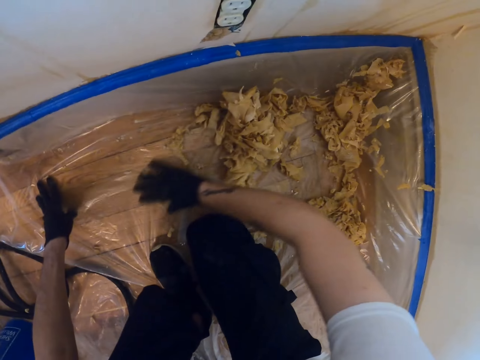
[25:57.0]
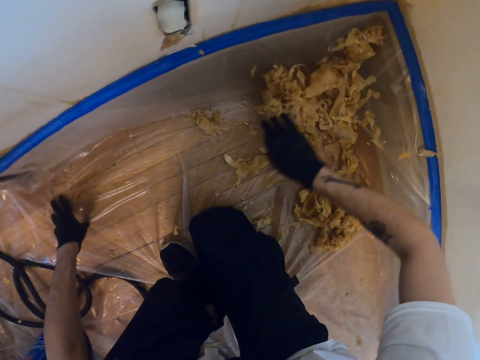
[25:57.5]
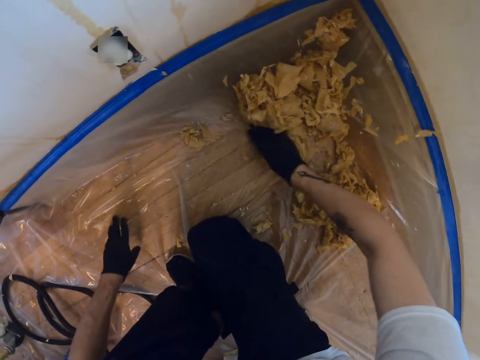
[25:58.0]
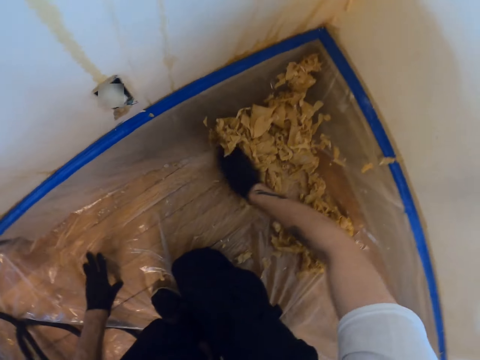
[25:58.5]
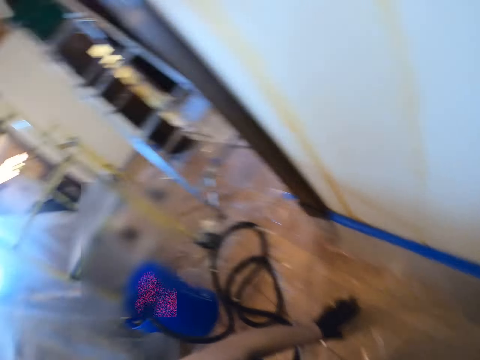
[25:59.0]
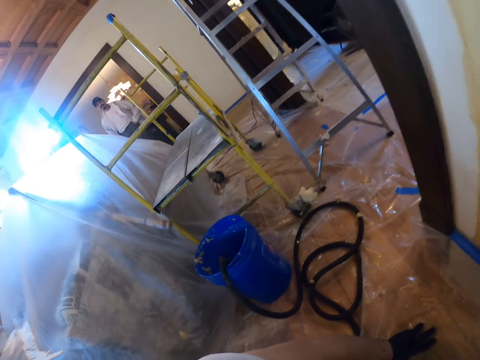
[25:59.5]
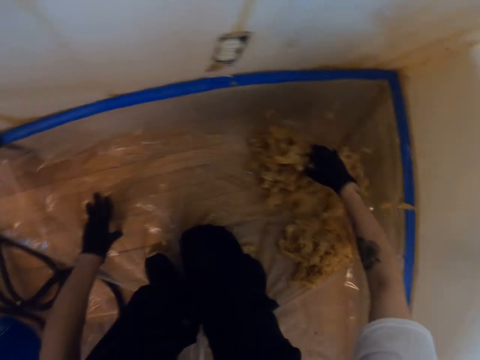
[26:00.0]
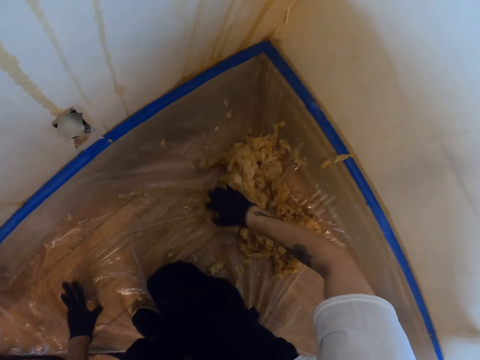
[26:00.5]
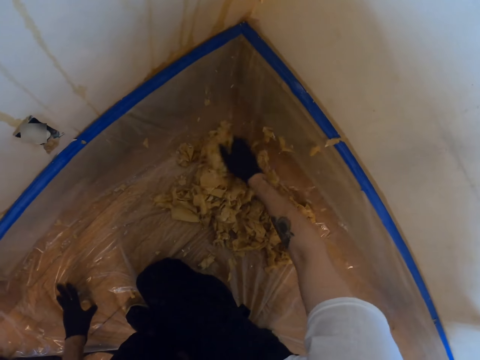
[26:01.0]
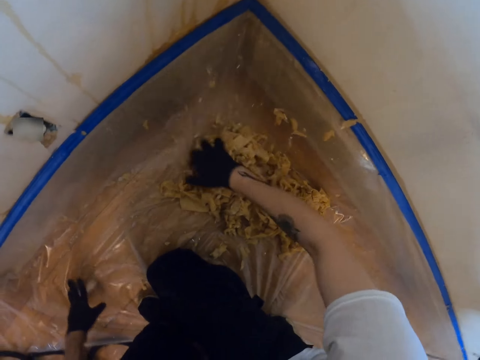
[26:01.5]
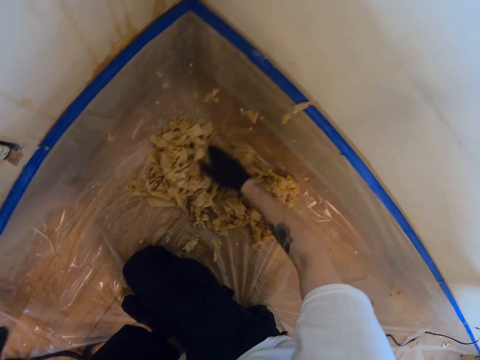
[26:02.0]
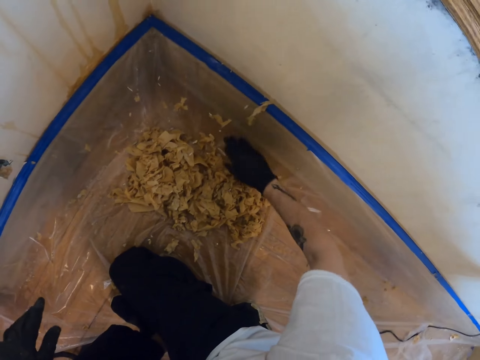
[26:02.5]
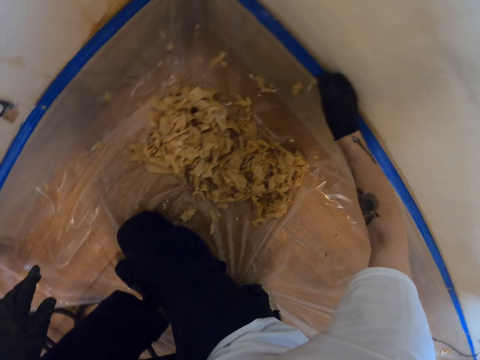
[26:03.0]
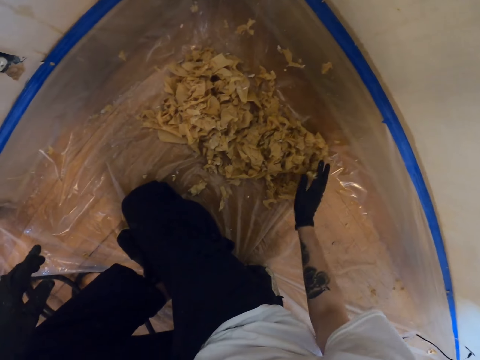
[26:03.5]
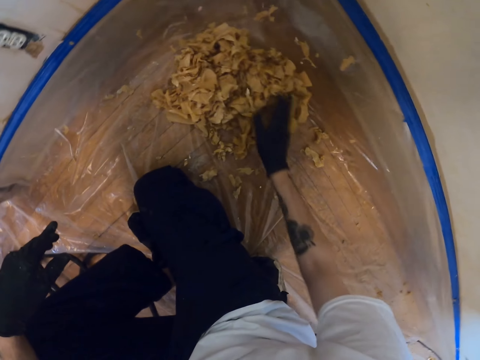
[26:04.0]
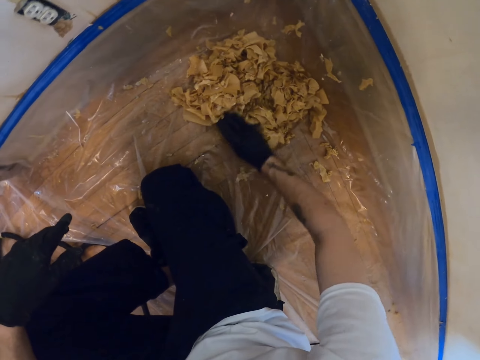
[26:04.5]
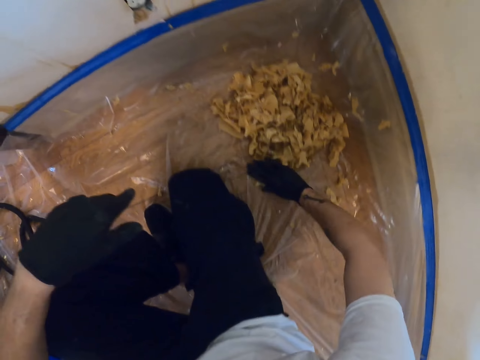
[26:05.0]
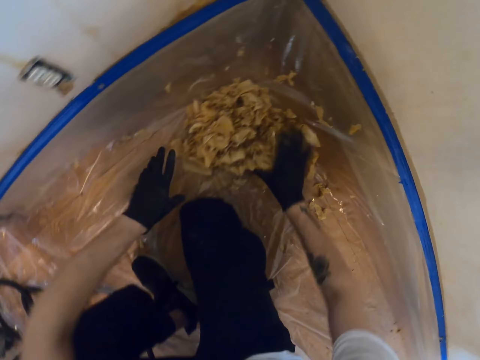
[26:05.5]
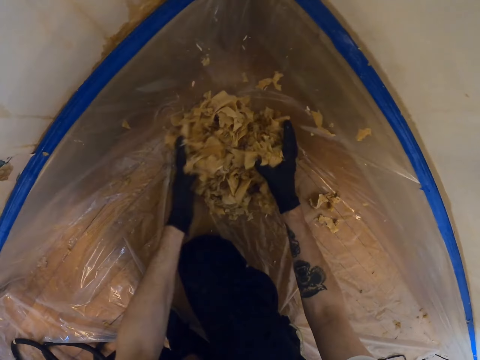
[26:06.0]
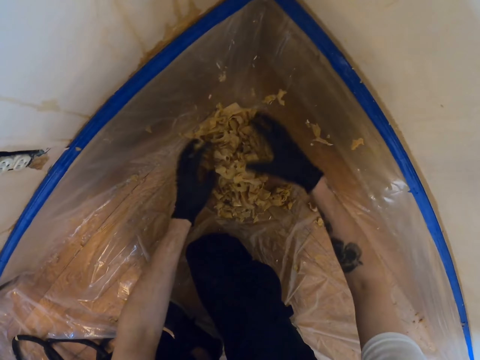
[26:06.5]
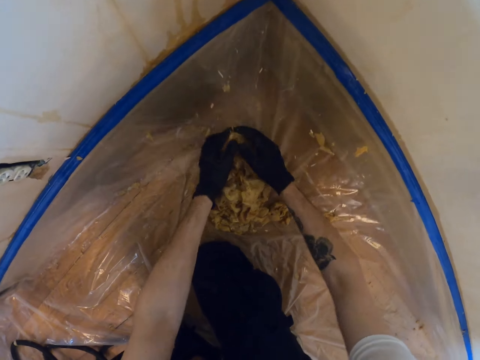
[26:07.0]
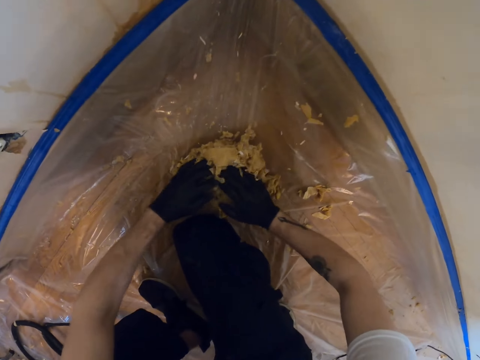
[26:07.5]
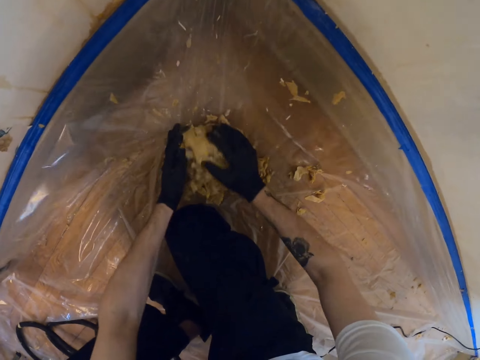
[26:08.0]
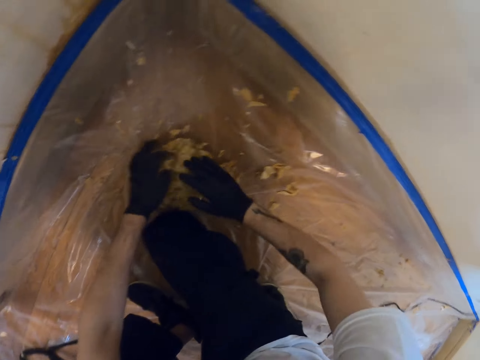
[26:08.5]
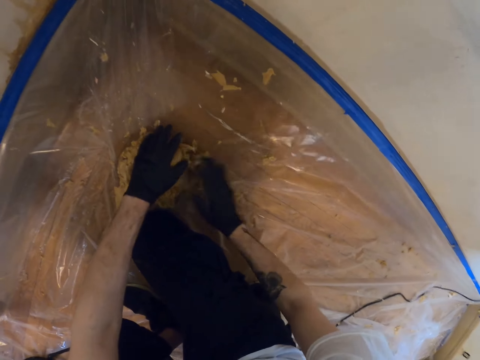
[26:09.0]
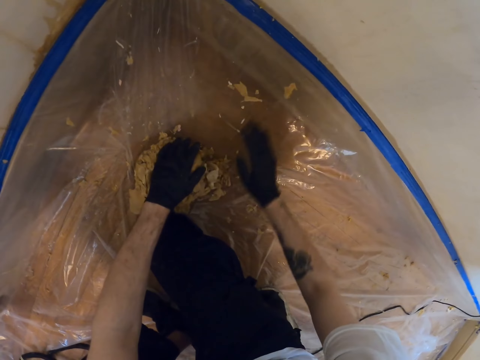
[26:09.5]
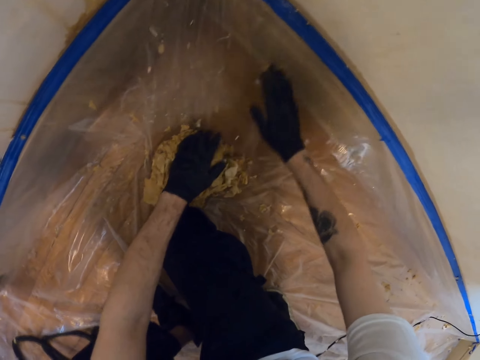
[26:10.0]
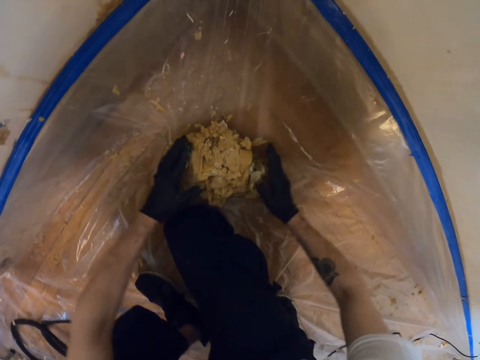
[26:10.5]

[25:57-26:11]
The camera wearer looks around the room. They collect together the paints with the right hand from the floor. They mold the scraped paint together. They gather the paint with both hands.

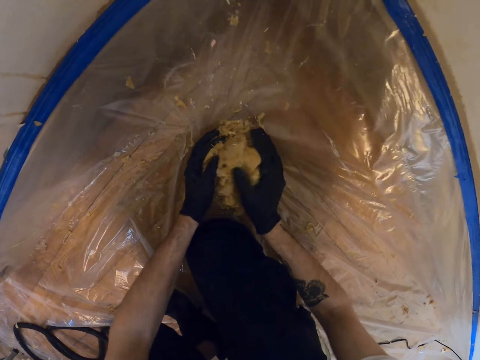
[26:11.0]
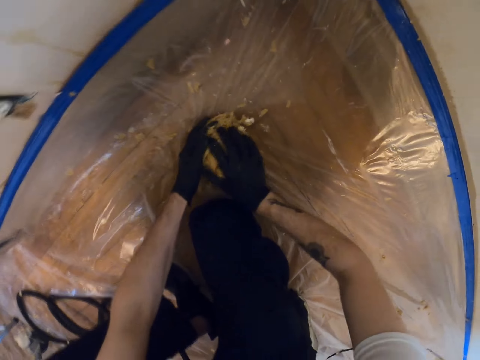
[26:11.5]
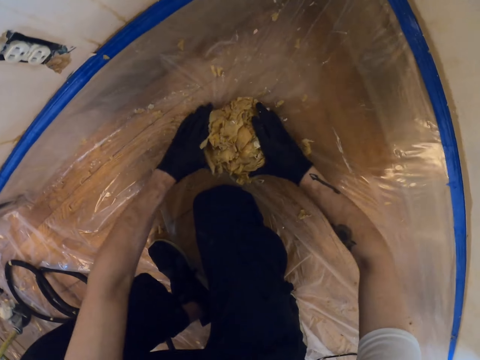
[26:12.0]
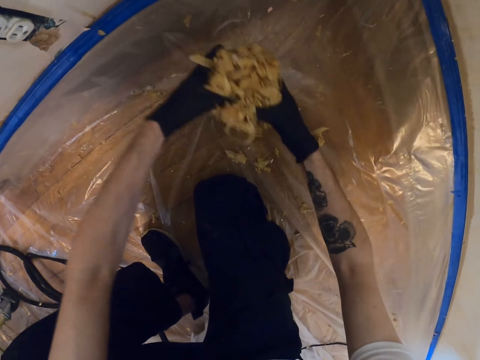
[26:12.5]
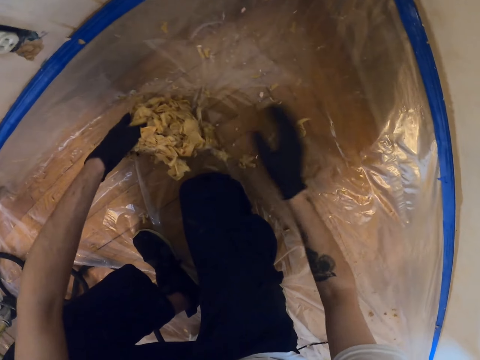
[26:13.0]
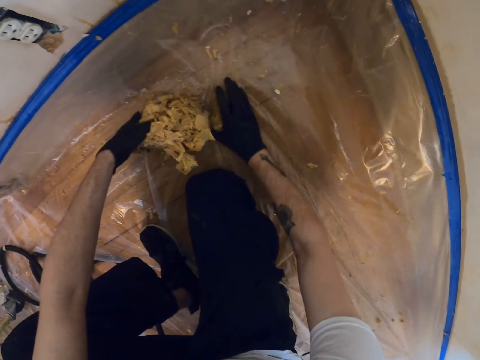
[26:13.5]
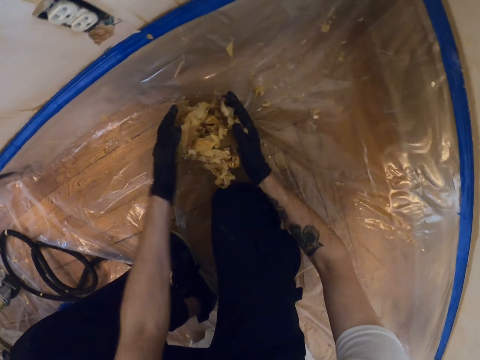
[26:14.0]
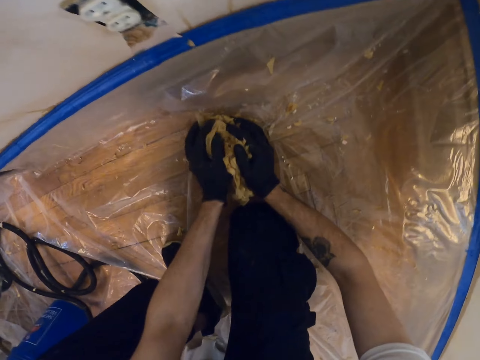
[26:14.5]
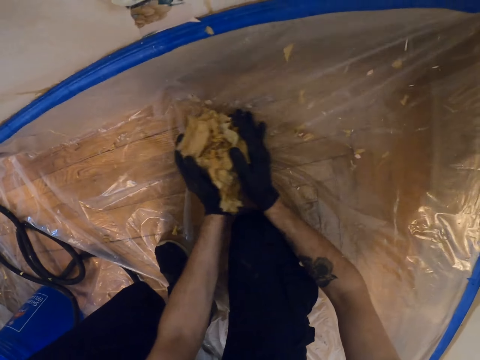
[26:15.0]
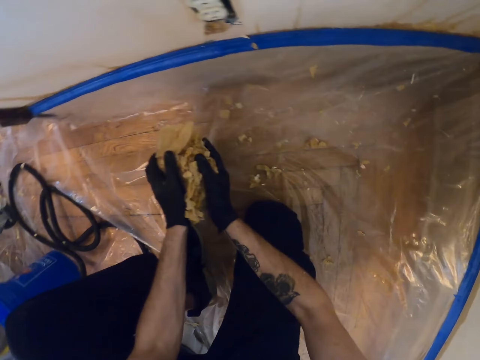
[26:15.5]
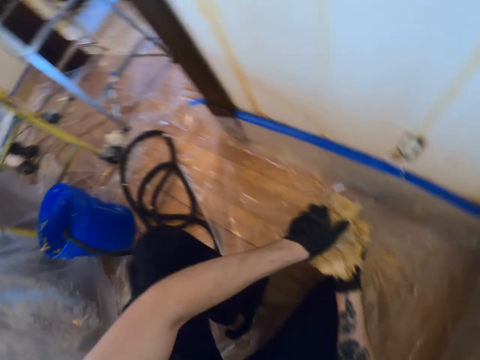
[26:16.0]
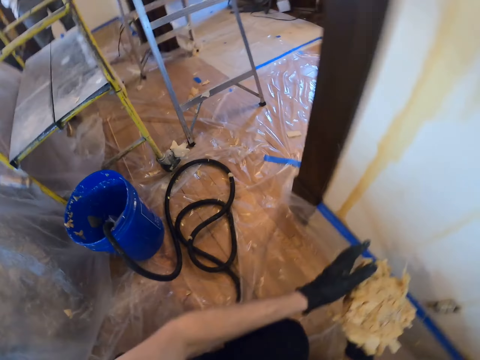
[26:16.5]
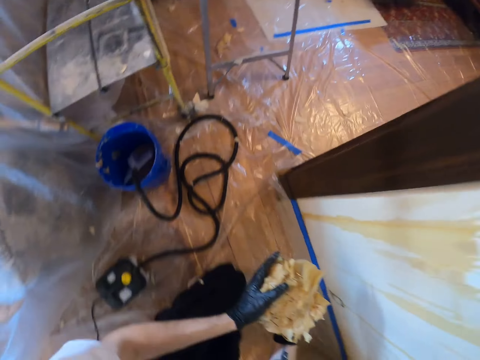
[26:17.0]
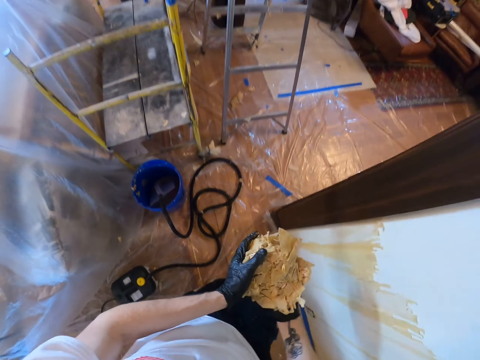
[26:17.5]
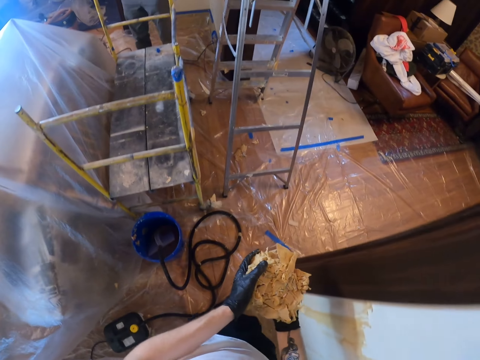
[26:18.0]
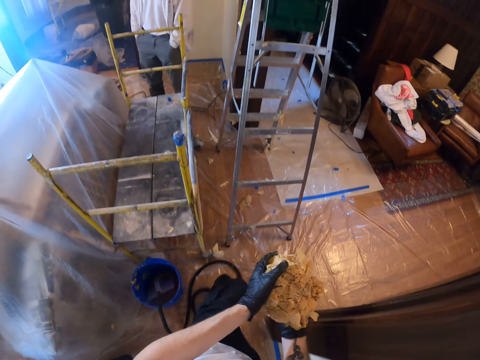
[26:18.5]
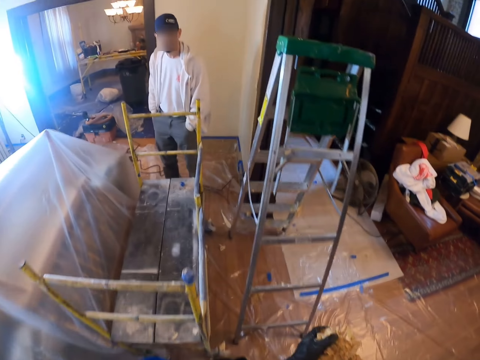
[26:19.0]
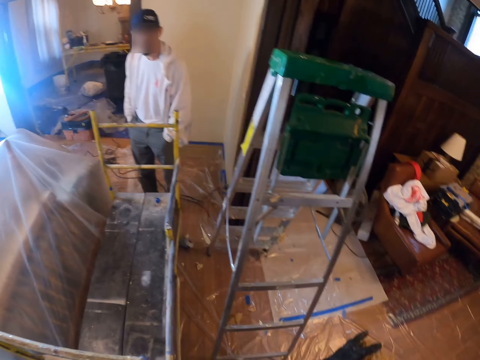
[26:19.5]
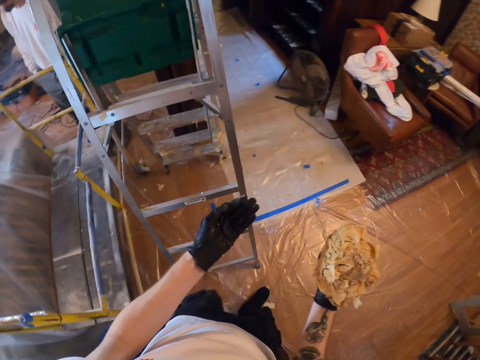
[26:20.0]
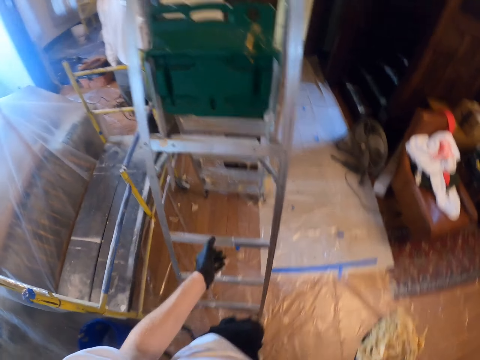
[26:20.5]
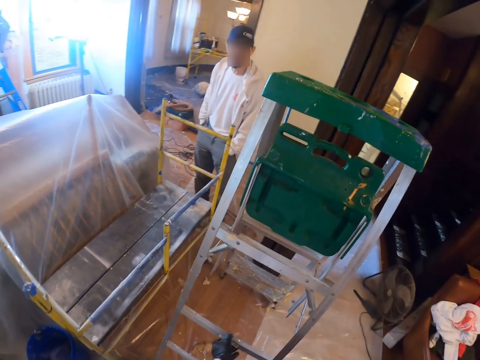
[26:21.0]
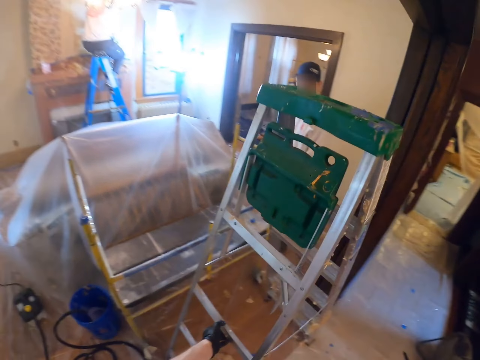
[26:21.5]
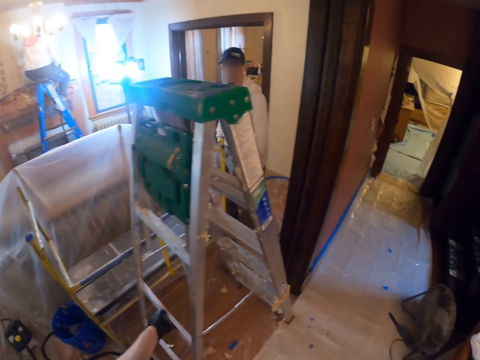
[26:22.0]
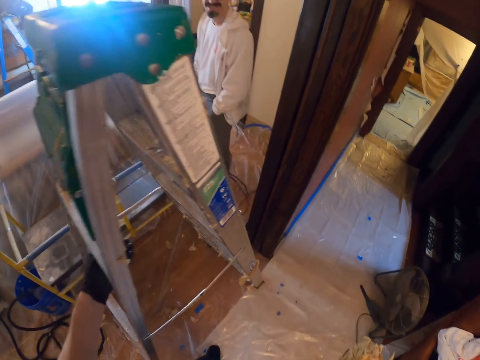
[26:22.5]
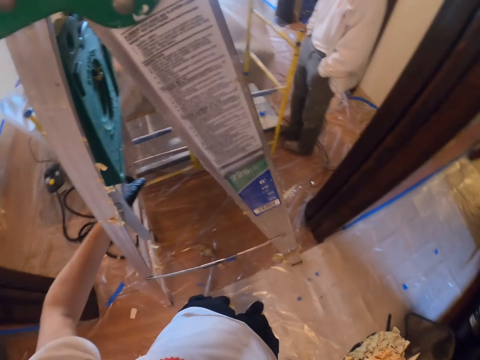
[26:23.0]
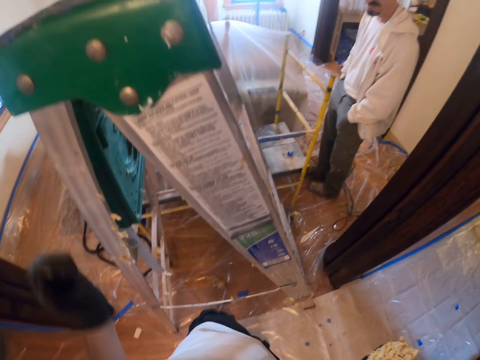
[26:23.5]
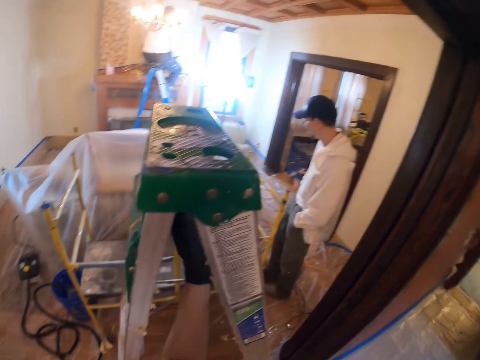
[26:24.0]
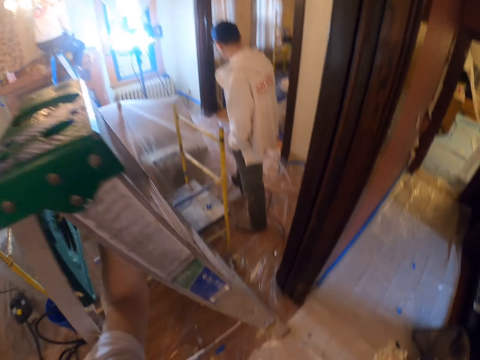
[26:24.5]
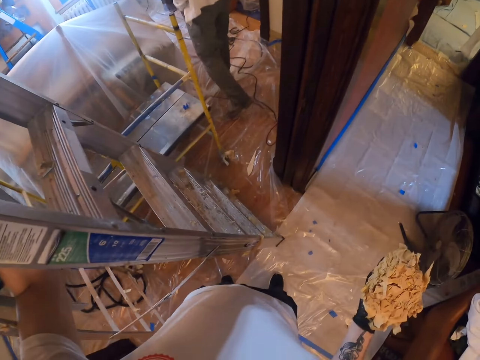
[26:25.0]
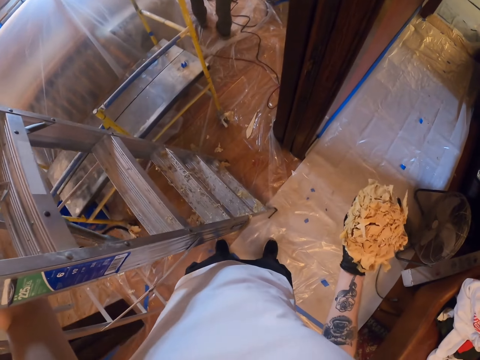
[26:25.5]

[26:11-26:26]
The camera wearer drops the paints on the floor. They collect together the paints with the right hand from the floor. They gather the paint with both hands. They carry the molded paint with both hands towards a room. They walk around the room. They hold the paint with the left hand. They move a ladder briefly. They hold the ladder with the left hand.
